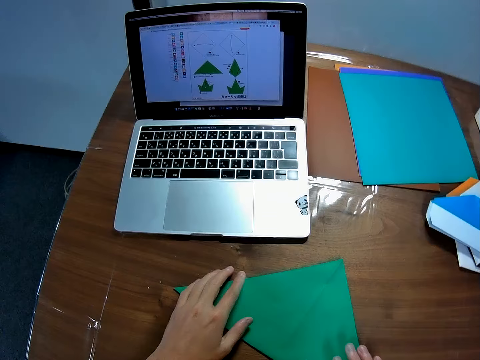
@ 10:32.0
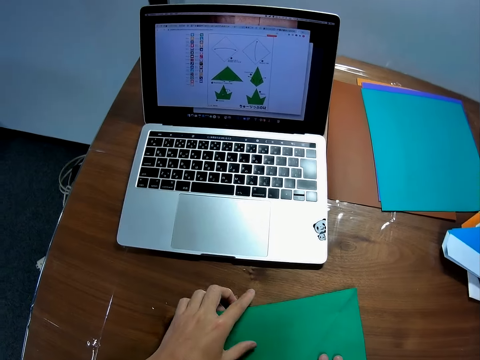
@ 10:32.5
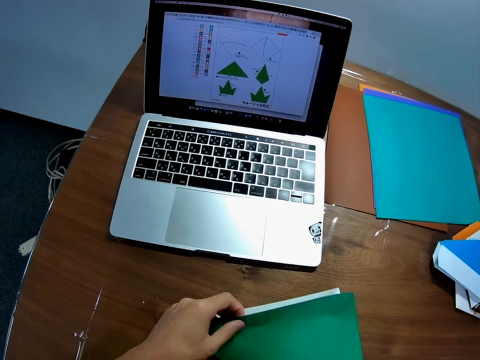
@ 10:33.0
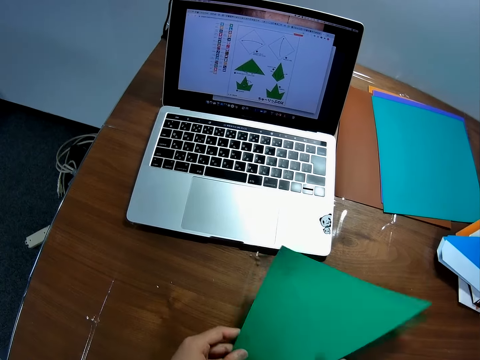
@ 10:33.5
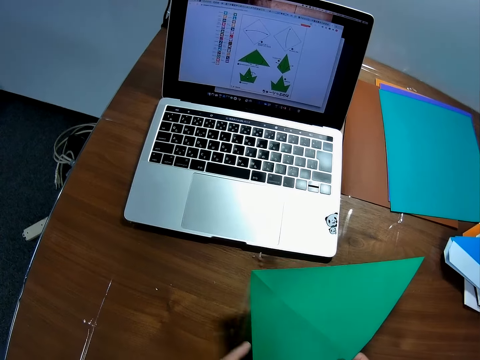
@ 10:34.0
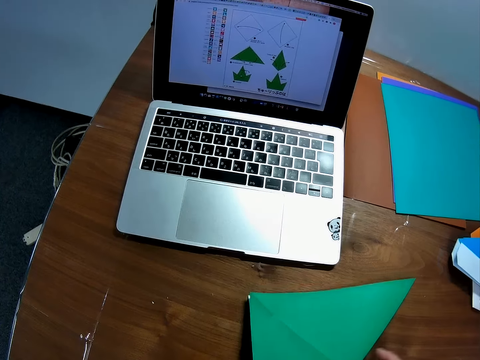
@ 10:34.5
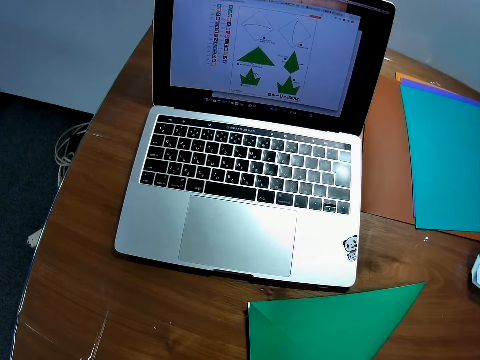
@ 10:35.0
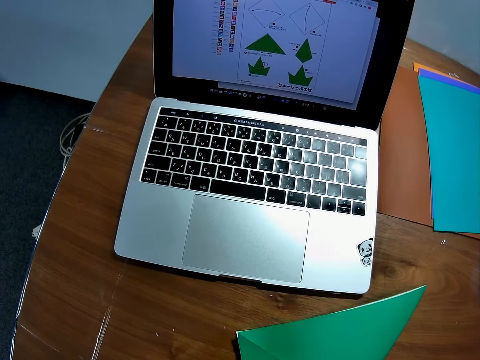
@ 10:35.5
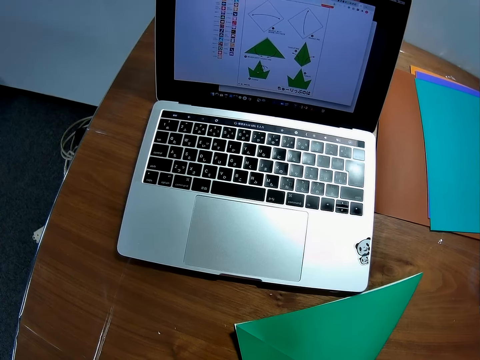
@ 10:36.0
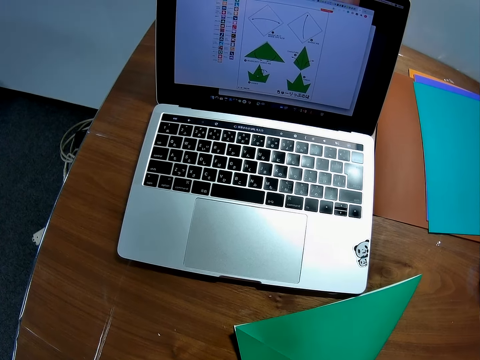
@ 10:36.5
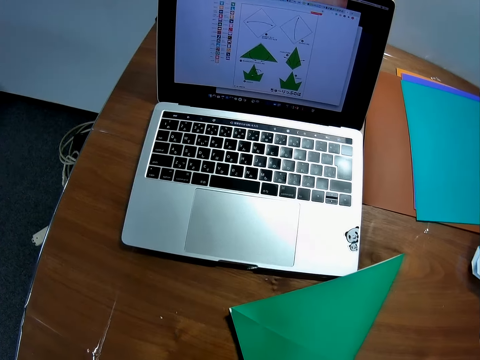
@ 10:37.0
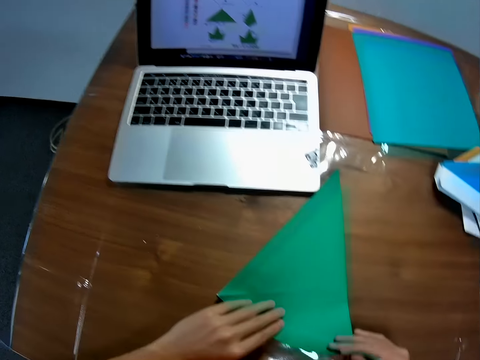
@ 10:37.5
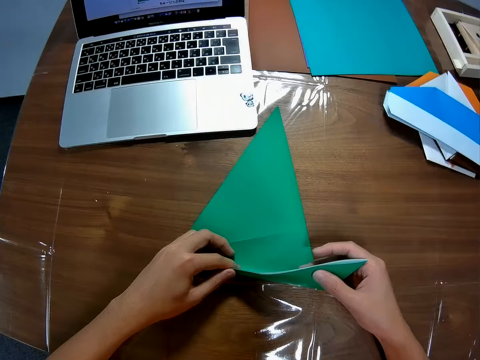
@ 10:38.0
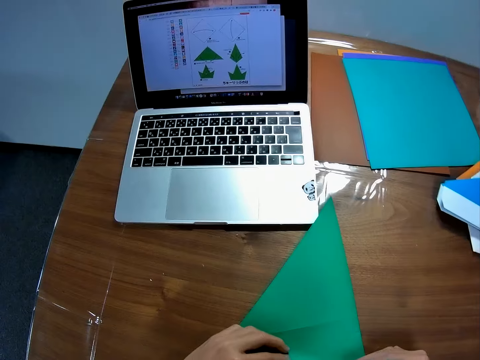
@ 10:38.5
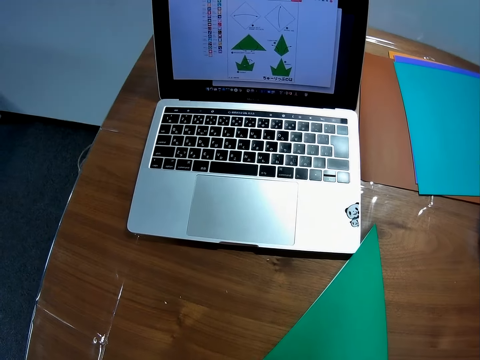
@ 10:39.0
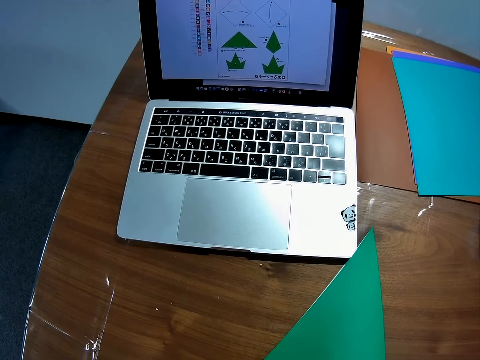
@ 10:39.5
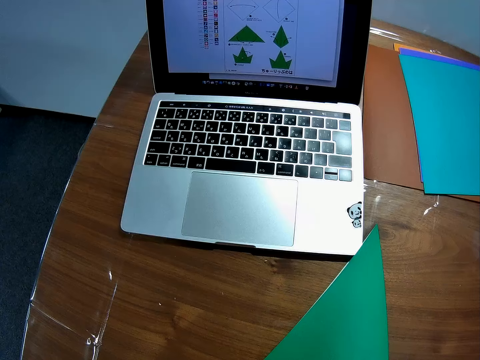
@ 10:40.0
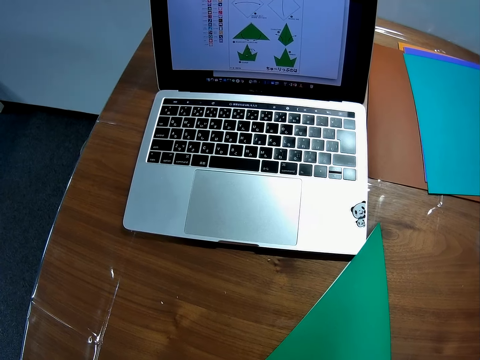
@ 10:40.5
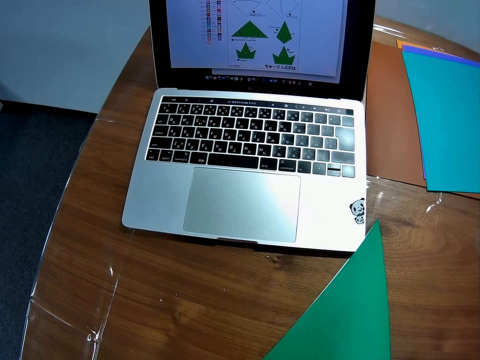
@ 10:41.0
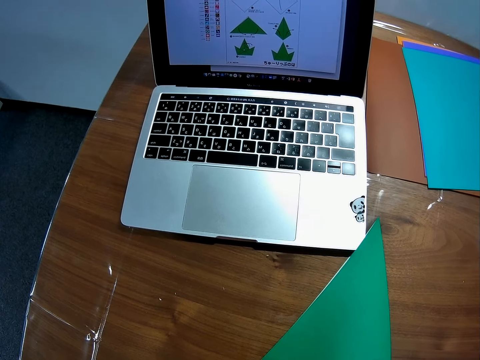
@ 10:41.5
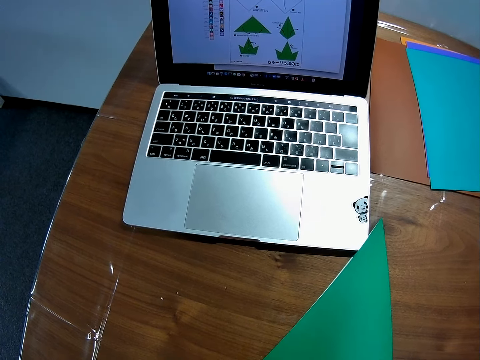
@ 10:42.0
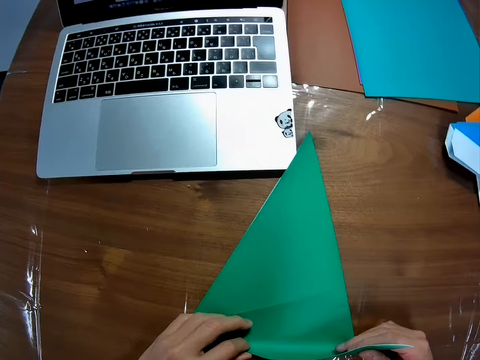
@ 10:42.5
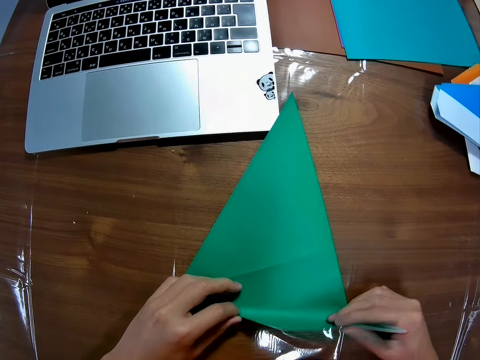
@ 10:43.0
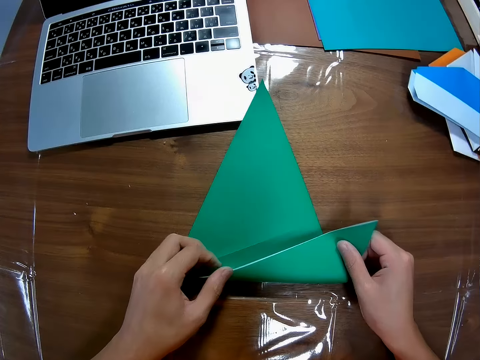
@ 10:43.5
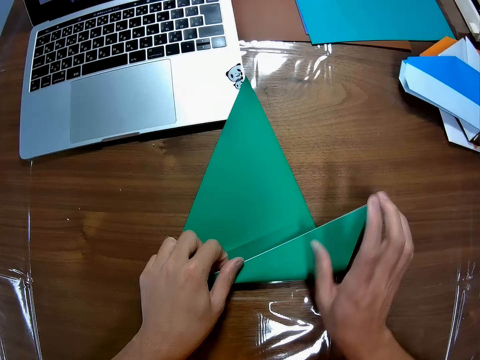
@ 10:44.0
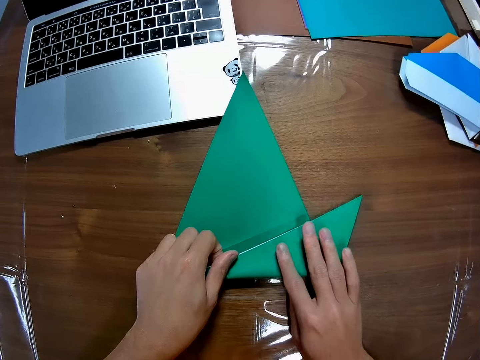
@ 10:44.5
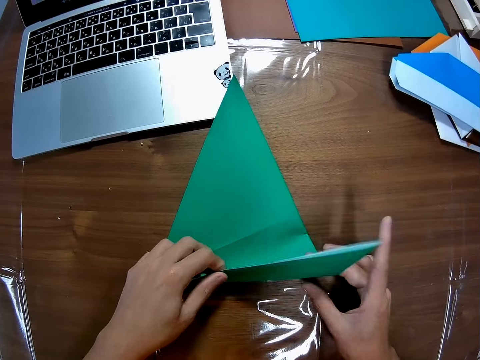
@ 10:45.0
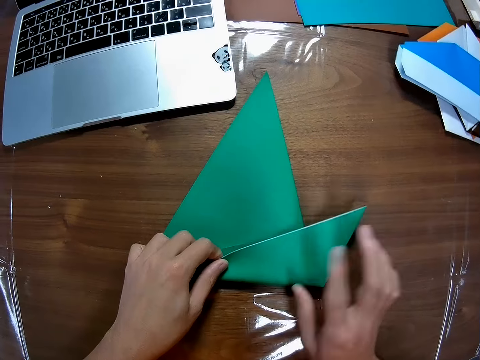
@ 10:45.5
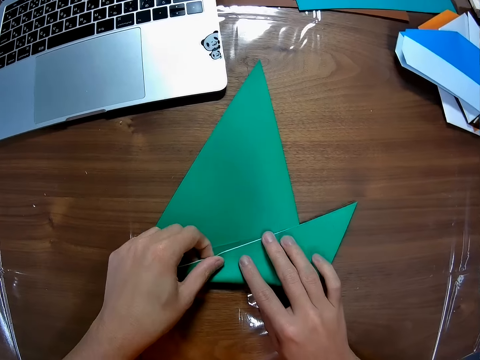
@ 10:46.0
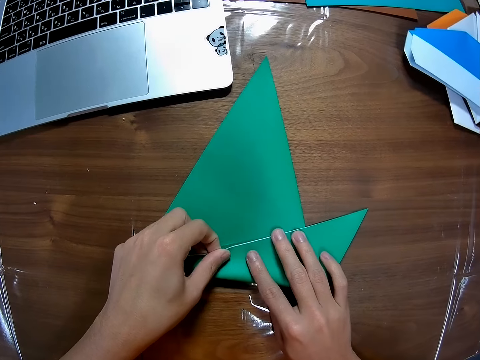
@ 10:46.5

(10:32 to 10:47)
The camera wearer turns the paper on the table. They fold the paper on the table.

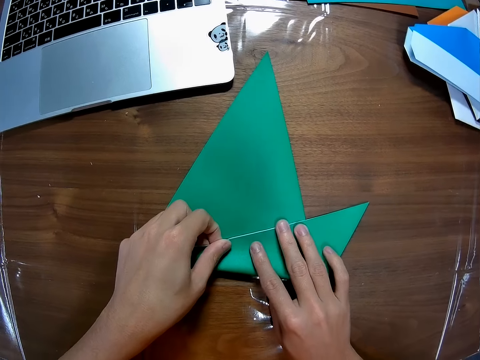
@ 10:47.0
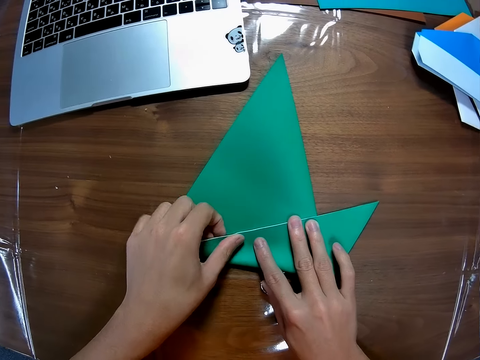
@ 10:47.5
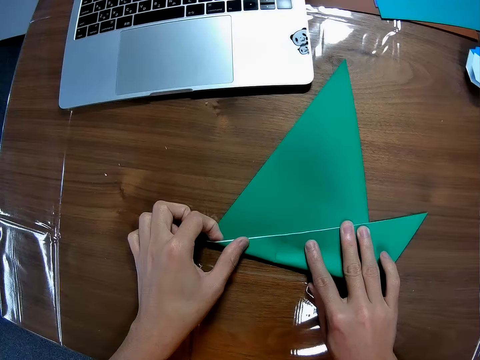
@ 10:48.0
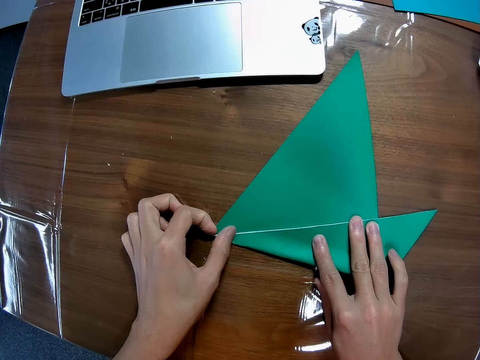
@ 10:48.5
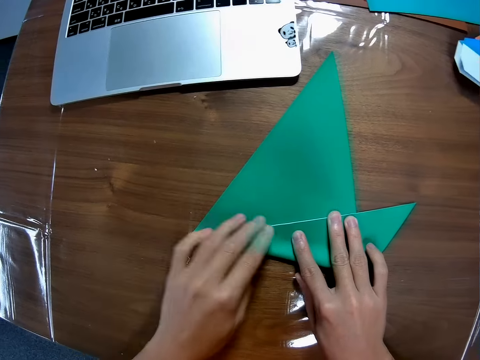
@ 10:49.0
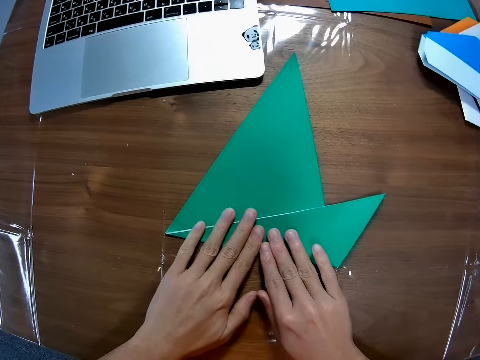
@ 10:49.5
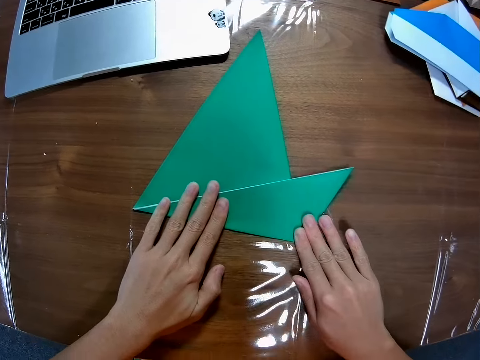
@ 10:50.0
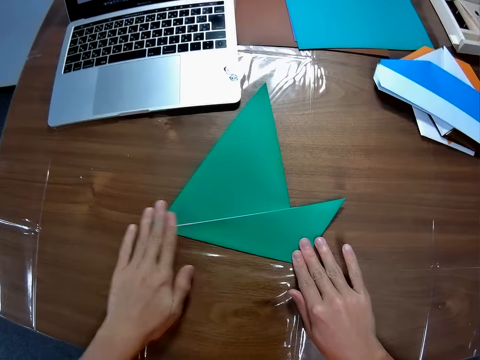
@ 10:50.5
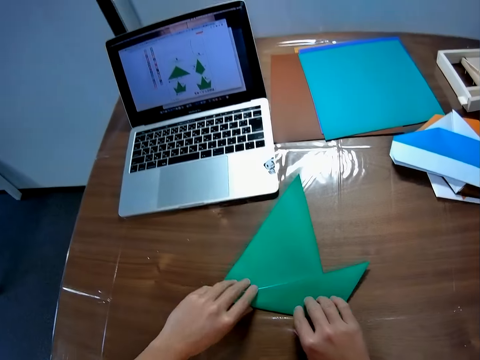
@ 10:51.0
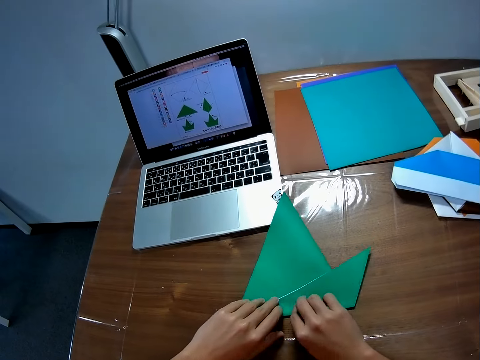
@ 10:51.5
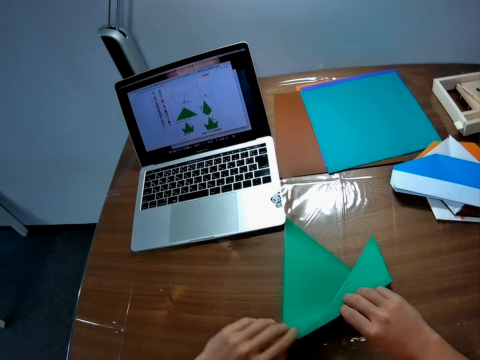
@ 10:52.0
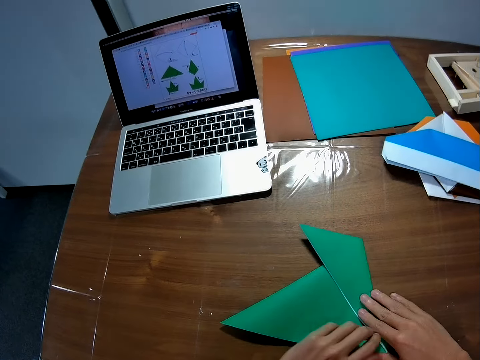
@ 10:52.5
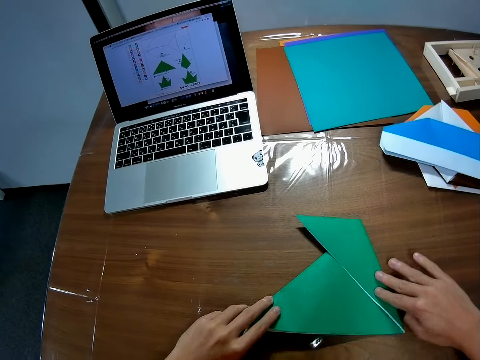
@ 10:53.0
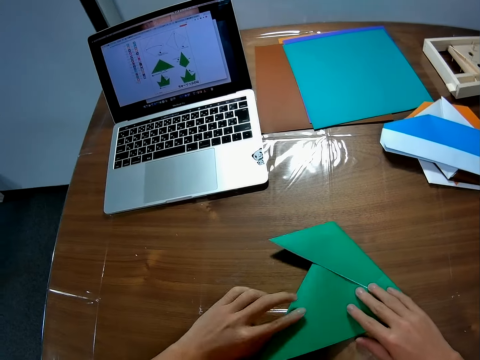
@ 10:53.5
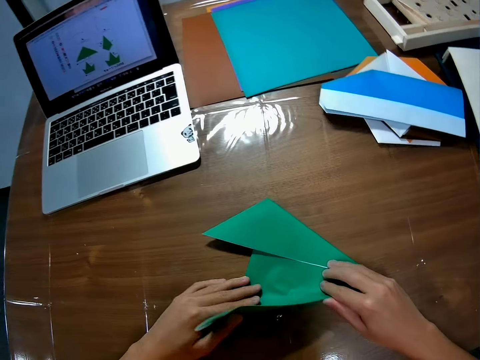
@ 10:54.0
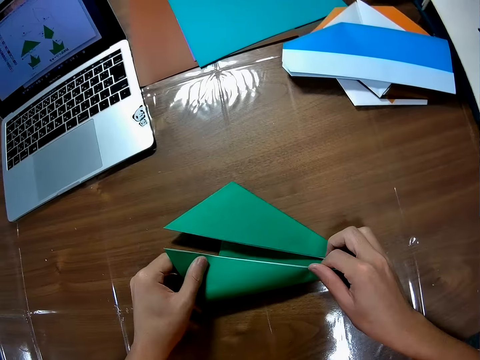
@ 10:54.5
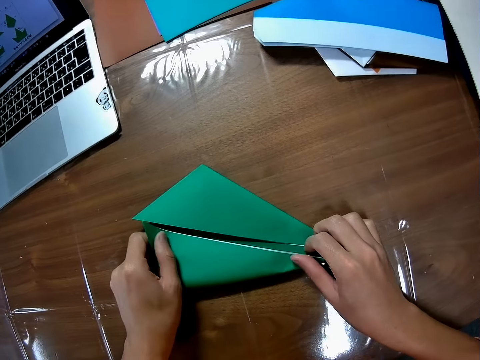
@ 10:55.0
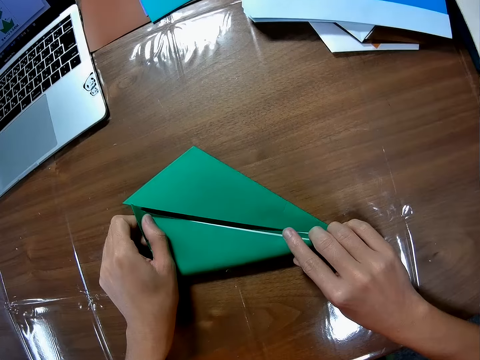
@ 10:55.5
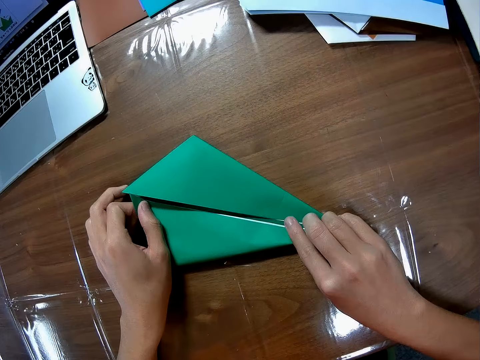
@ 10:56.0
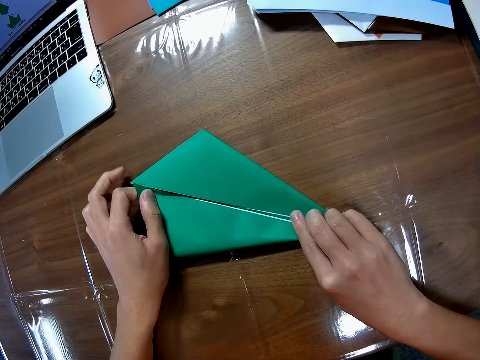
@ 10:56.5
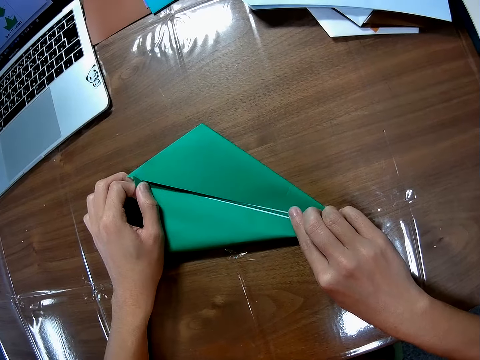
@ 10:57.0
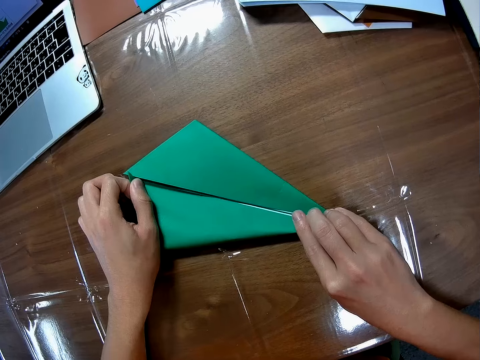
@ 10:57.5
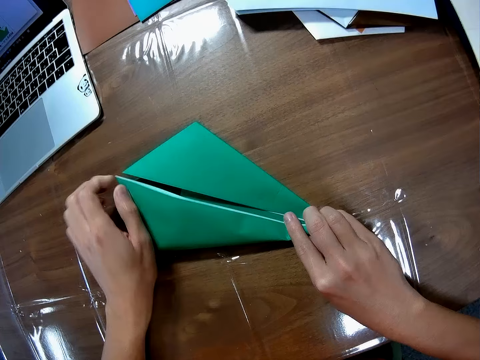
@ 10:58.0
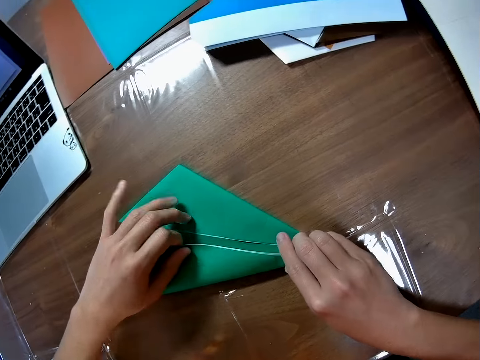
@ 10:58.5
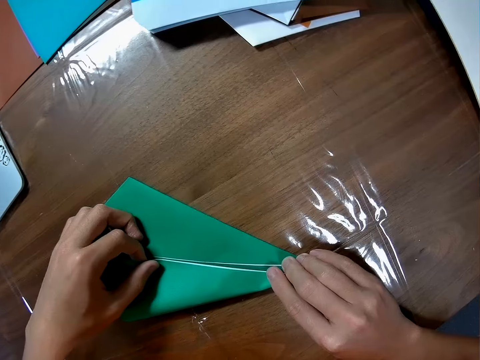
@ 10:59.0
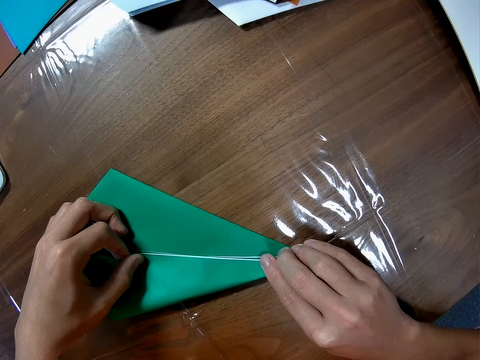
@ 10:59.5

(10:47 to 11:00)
The camera wearer smoothens the edge of the paper on the table with his fingers. He turns the paper on the table. He folds the paper on the table.
